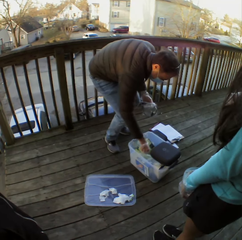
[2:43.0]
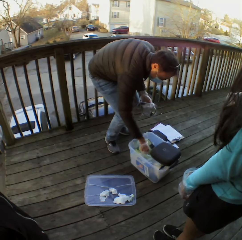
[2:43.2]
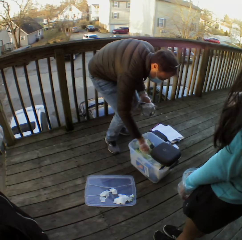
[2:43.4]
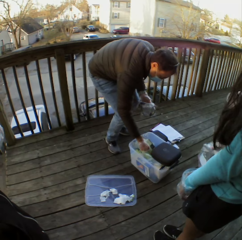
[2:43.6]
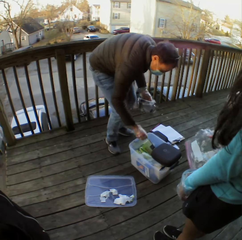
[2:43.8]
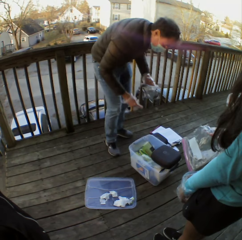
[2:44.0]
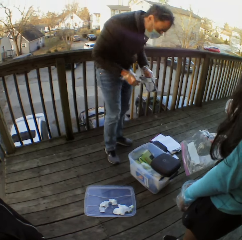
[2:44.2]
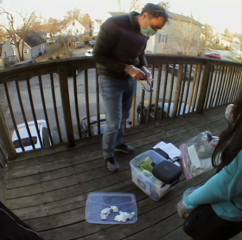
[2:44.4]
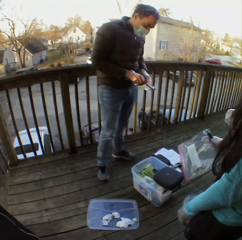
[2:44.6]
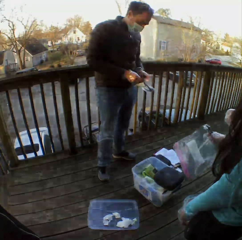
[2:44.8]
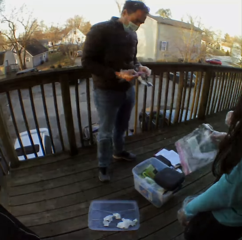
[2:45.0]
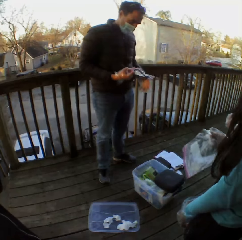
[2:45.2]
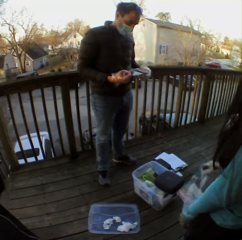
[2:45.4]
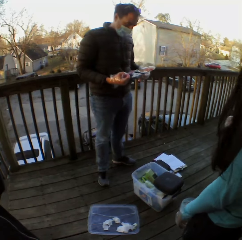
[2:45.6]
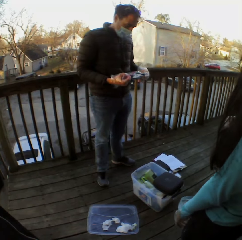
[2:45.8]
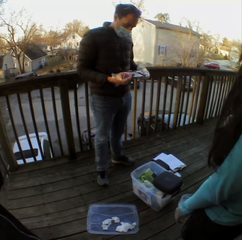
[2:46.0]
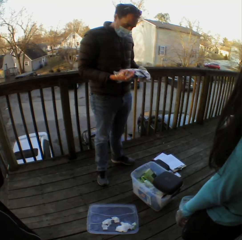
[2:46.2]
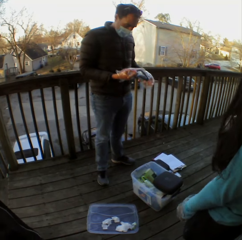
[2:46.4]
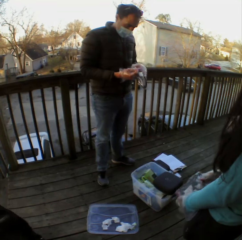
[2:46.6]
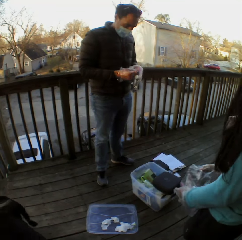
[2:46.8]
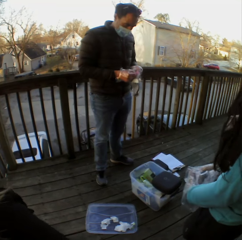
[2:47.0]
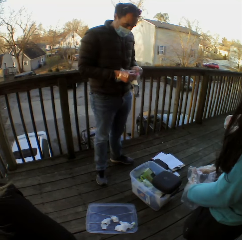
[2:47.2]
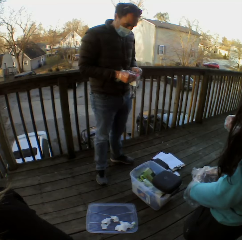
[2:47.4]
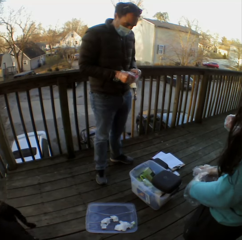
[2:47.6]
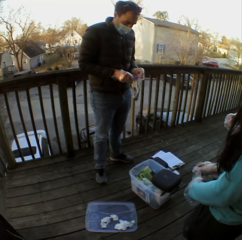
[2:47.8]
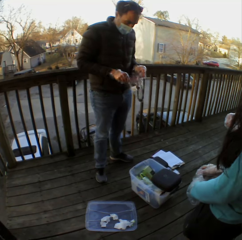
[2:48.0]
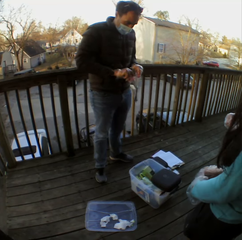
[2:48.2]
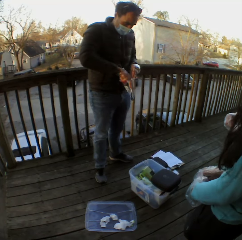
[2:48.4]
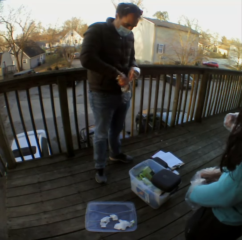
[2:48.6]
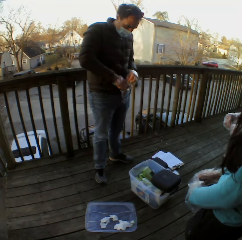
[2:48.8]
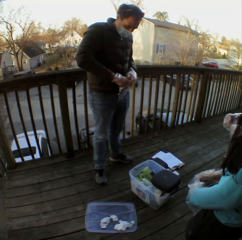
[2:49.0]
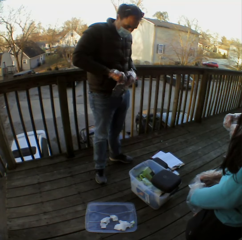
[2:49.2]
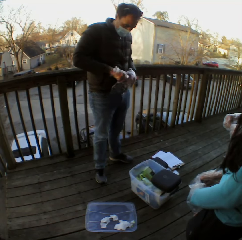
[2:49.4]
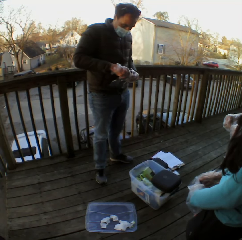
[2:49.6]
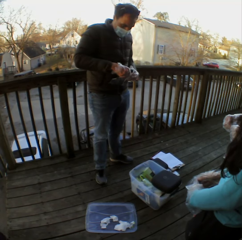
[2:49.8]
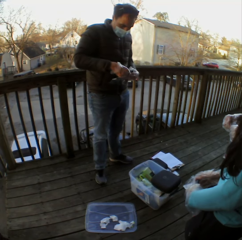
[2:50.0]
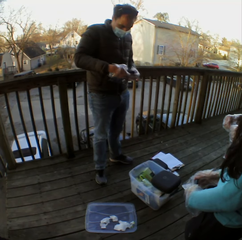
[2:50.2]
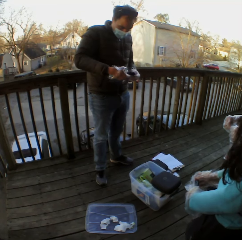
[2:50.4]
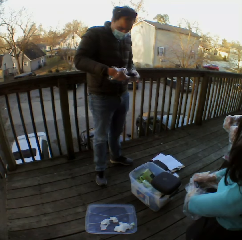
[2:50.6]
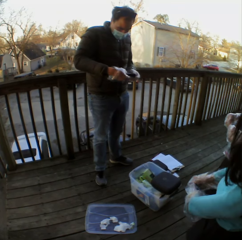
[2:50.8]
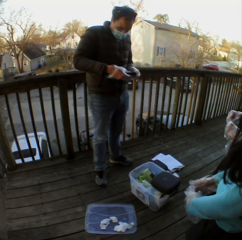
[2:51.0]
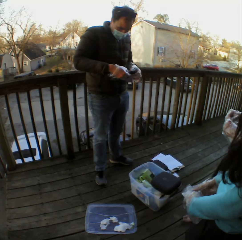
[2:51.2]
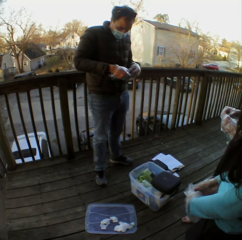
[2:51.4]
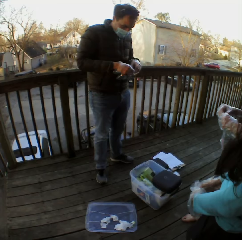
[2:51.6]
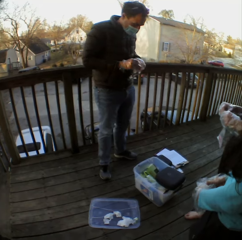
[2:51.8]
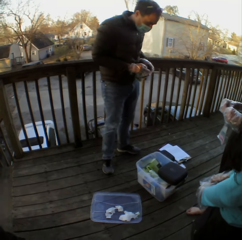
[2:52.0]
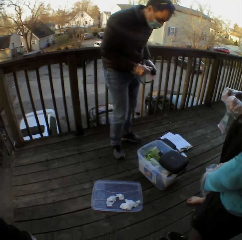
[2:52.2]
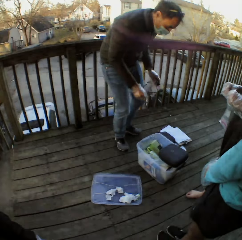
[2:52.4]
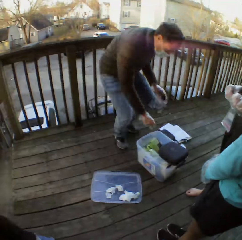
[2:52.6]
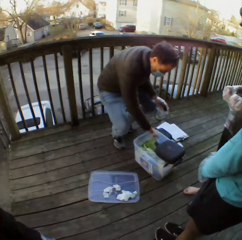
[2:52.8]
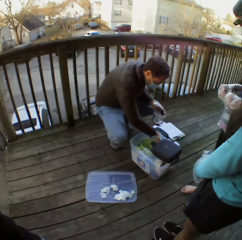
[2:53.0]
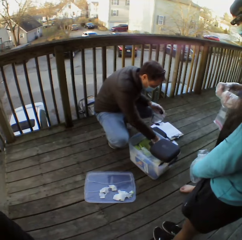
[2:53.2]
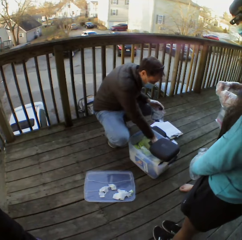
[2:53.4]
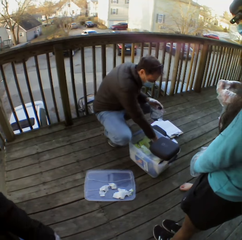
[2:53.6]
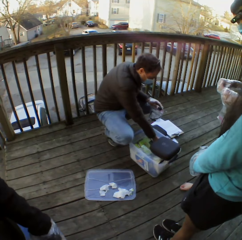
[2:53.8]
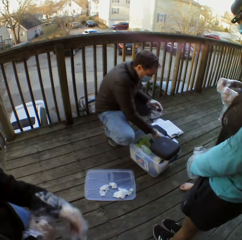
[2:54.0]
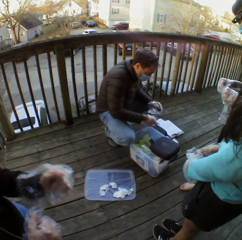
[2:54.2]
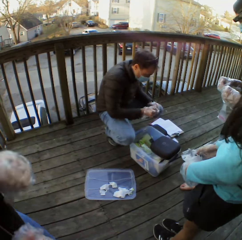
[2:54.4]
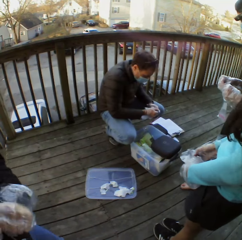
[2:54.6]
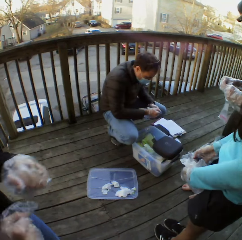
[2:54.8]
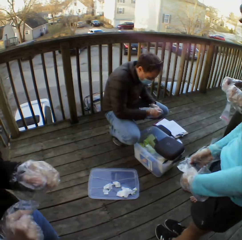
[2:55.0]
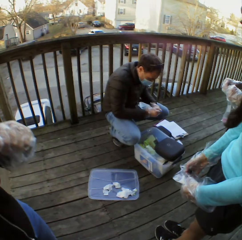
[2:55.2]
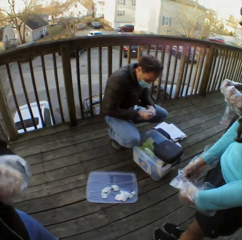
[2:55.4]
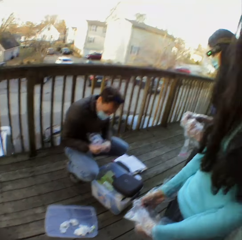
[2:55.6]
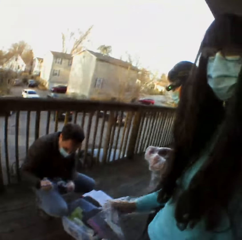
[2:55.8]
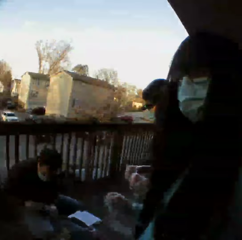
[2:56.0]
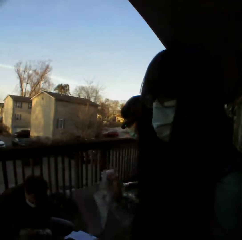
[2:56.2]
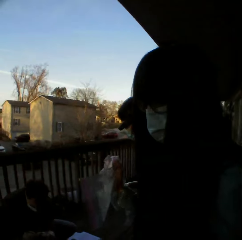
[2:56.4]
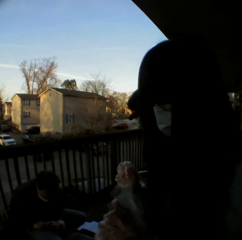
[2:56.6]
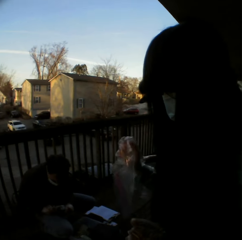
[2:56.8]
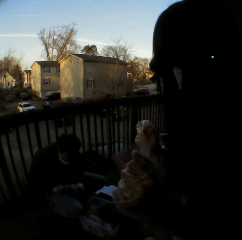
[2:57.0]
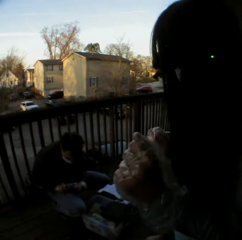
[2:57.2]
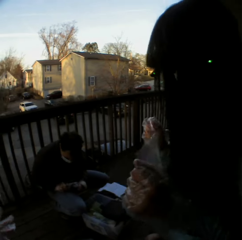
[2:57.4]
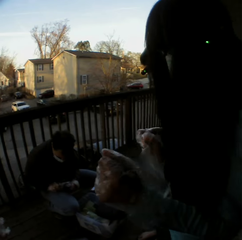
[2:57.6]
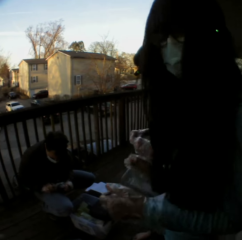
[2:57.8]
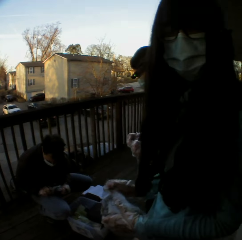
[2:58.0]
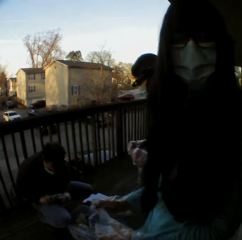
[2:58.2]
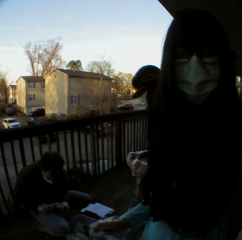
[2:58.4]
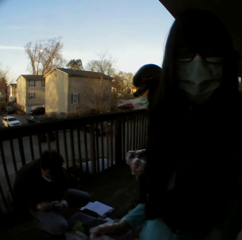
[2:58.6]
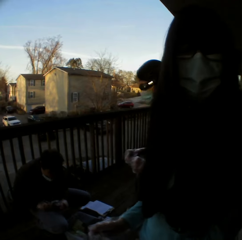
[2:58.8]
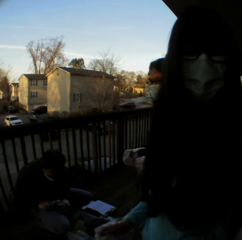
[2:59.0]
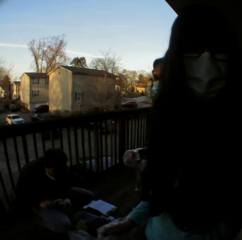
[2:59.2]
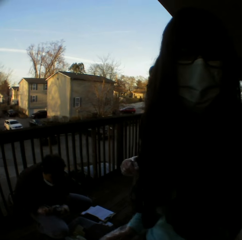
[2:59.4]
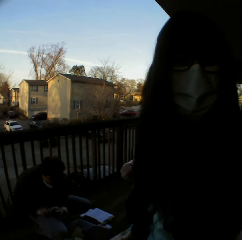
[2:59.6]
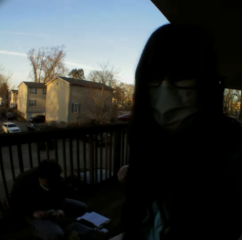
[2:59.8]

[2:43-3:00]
The camera wearer opens the paper. A man picks up something in the container. A woman lifts up her paper bag.

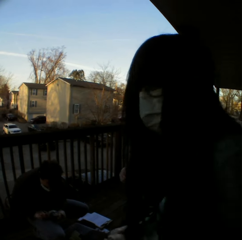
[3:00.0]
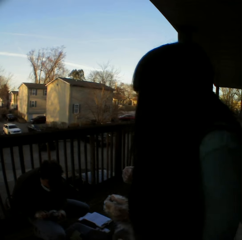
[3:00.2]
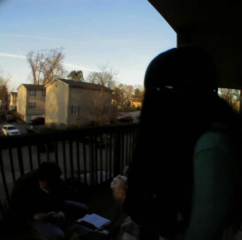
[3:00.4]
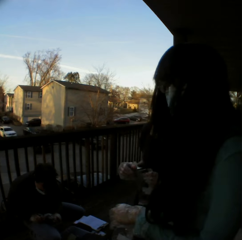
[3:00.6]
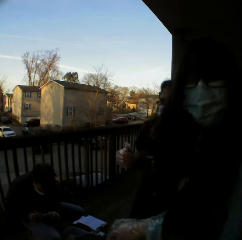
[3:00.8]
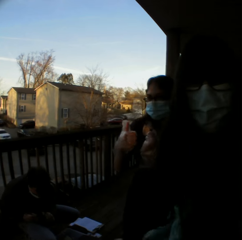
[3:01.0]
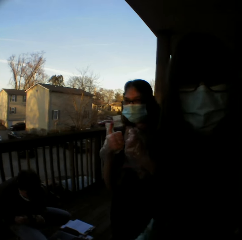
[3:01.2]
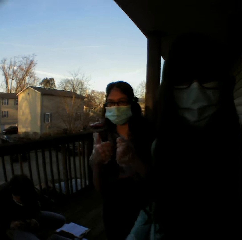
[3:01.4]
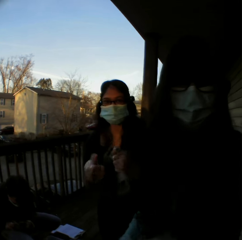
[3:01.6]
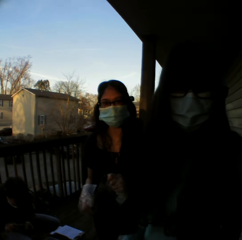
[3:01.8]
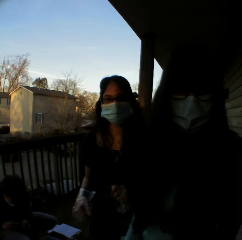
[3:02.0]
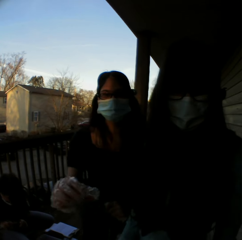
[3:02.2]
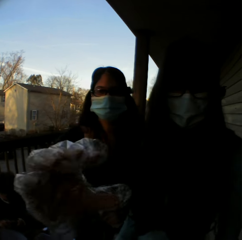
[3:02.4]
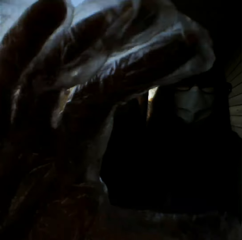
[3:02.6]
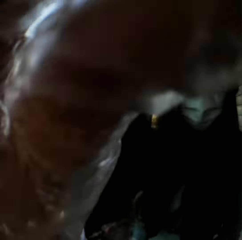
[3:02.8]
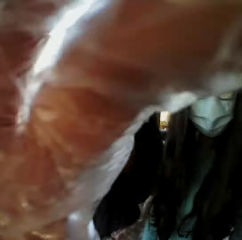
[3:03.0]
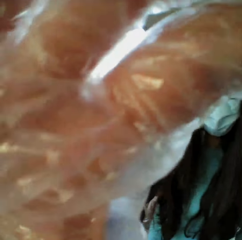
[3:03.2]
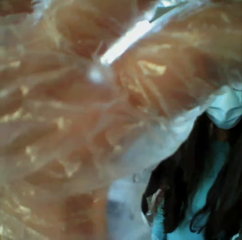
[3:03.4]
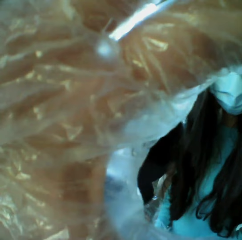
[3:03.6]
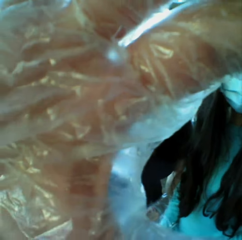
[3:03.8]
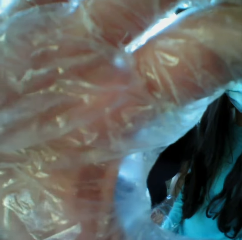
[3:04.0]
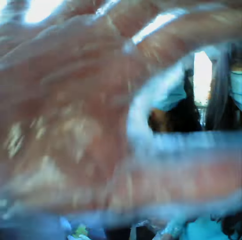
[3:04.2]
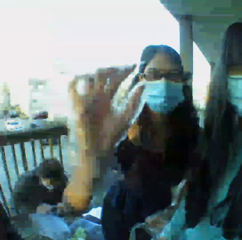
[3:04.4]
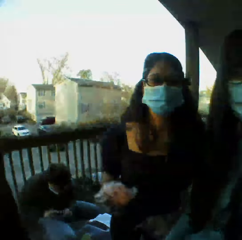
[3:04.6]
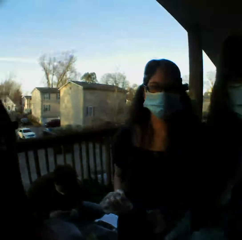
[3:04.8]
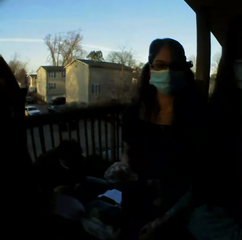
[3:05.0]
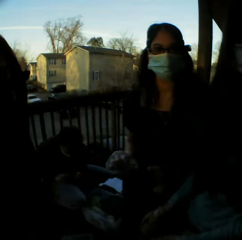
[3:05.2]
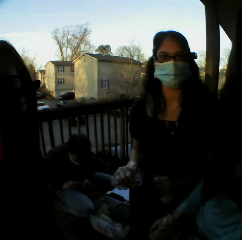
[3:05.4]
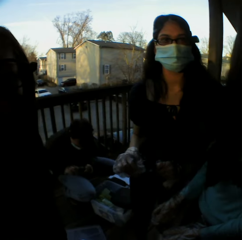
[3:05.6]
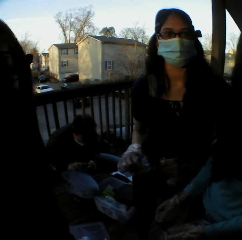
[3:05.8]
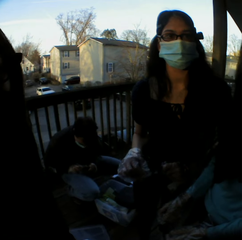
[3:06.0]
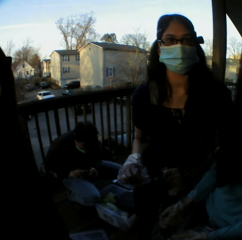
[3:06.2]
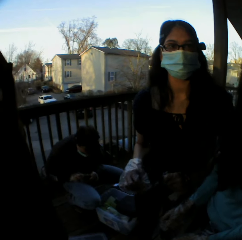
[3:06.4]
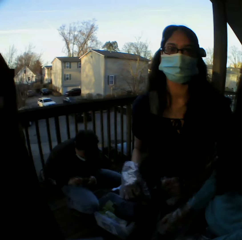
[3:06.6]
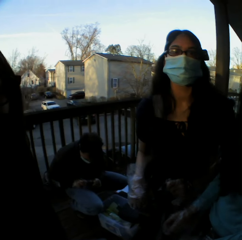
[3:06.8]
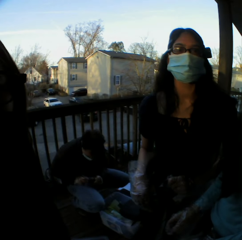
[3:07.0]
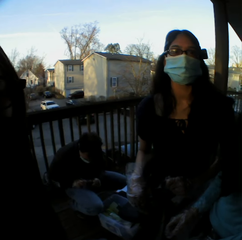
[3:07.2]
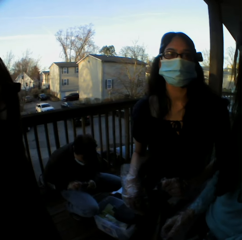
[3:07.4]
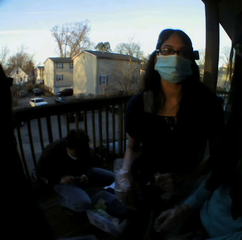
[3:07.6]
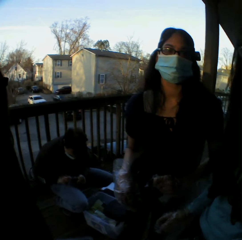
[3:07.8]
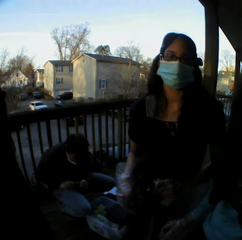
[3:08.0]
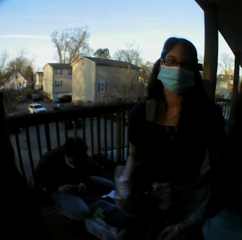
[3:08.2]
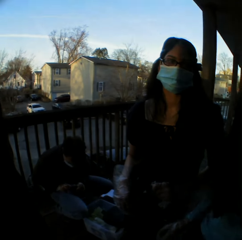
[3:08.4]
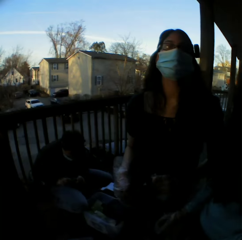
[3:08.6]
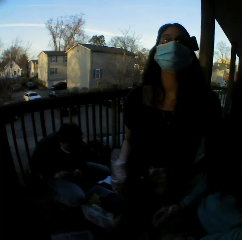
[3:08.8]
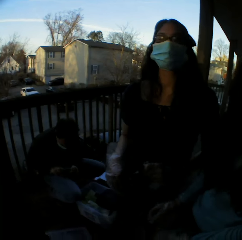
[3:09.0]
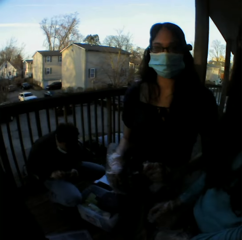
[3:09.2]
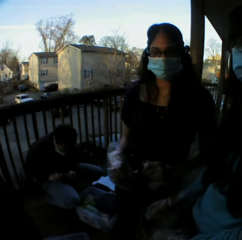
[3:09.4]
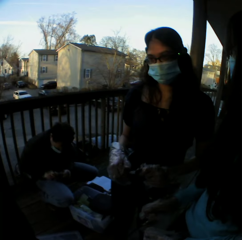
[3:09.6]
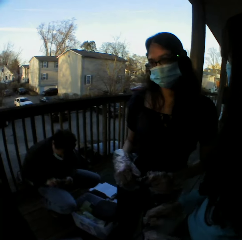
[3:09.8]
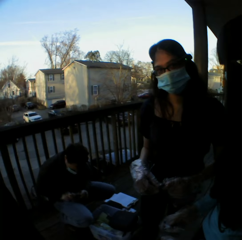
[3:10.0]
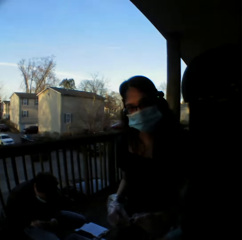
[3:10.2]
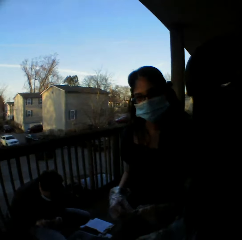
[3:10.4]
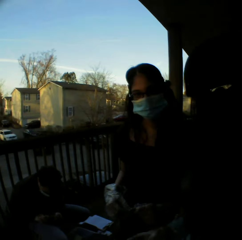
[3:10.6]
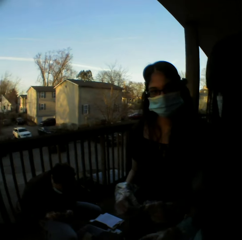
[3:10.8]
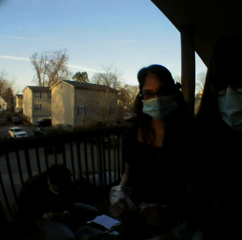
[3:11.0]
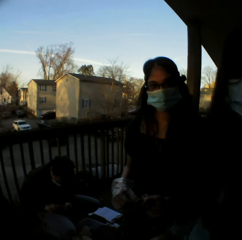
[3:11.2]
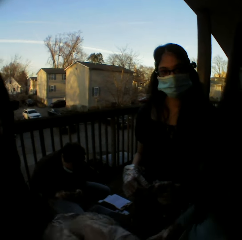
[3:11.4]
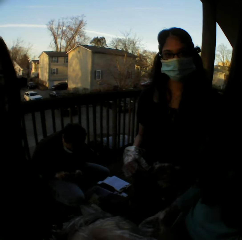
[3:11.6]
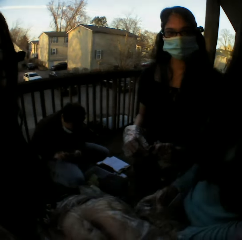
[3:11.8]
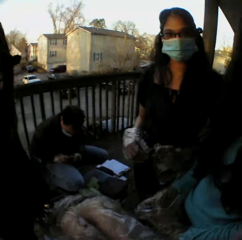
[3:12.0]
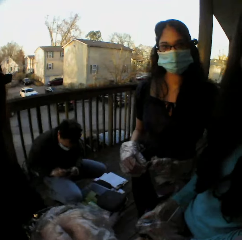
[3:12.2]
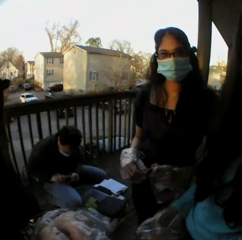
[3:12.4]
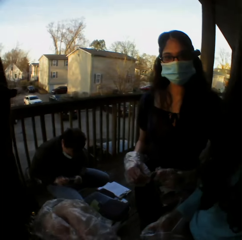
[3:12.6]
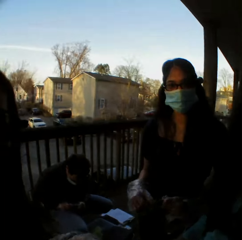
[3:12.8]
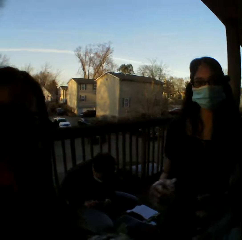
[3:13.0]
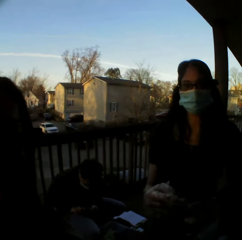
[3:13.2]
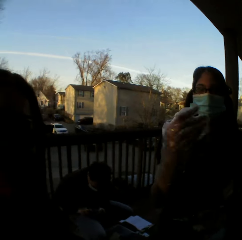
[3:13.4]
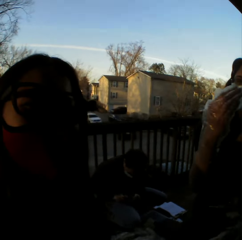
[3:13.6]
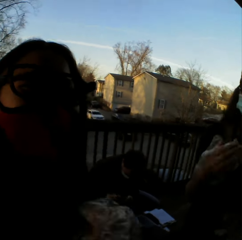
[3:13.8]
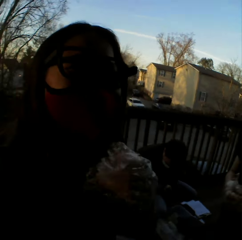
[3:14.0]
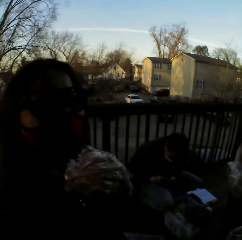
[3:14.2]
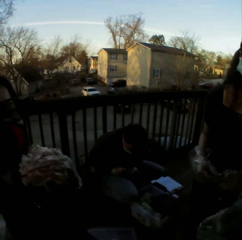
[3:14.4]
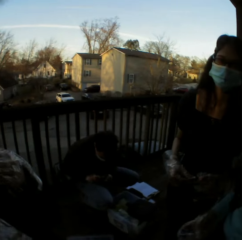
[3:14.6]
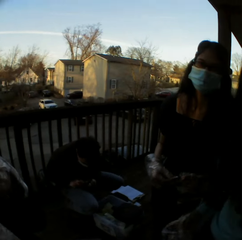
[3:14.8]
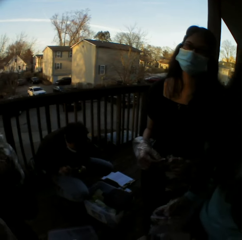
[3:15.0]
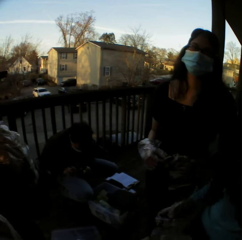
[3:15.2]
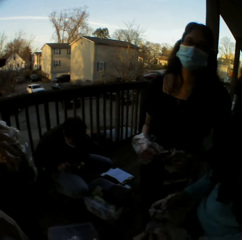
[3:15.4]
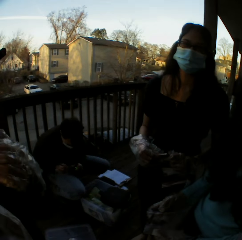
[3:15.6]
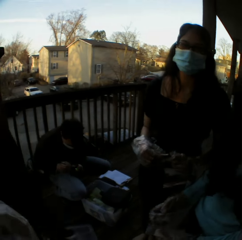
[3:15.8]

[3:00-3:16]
A woman dances. The woman fixes the camera wearer's camera. The woman touches the camera wearer's camera.
